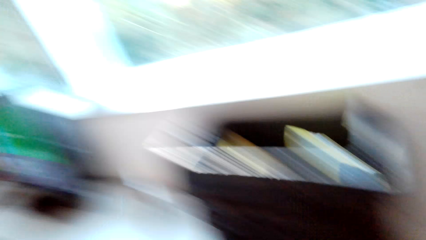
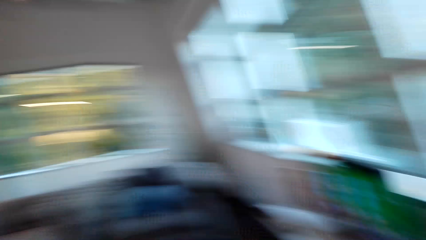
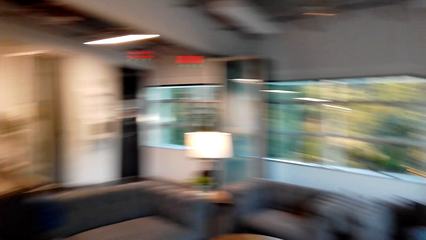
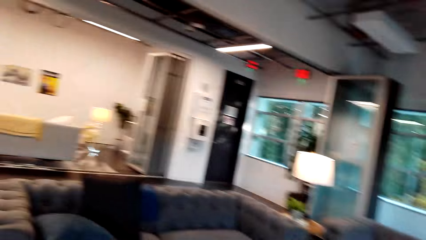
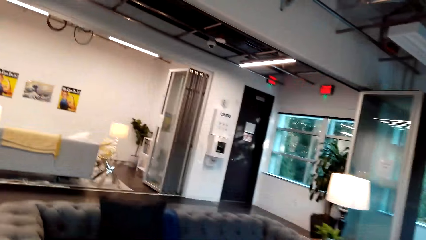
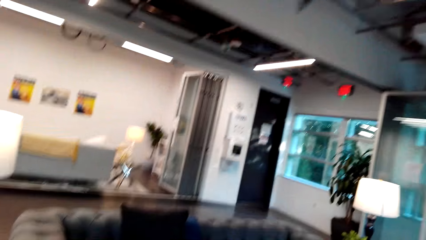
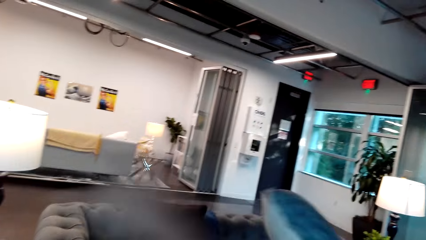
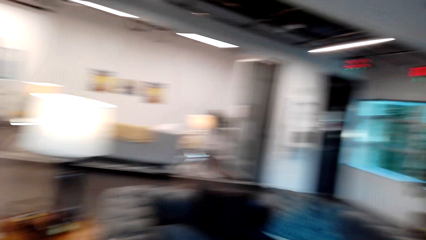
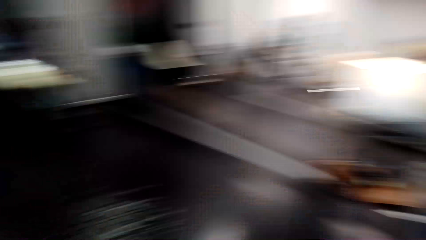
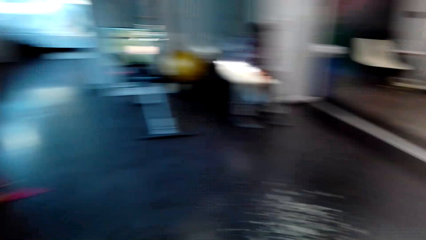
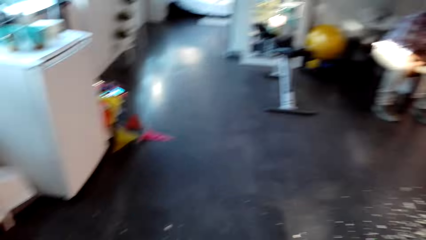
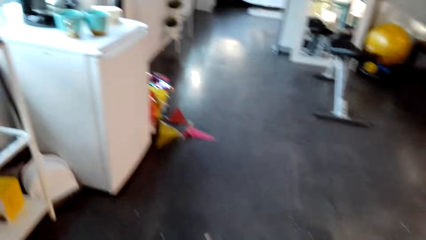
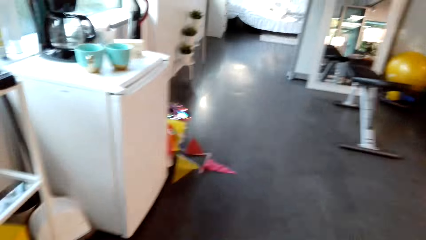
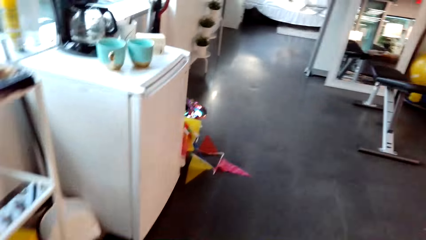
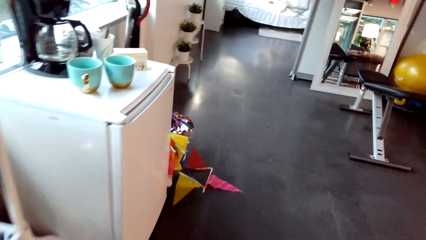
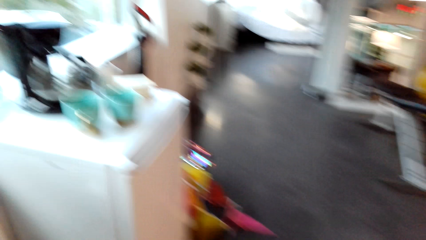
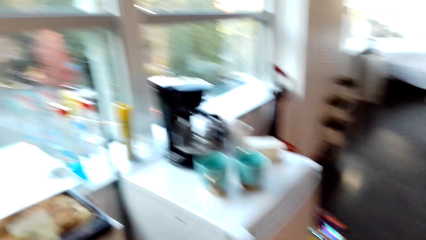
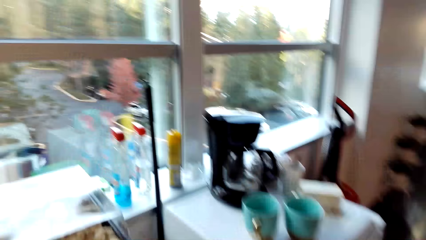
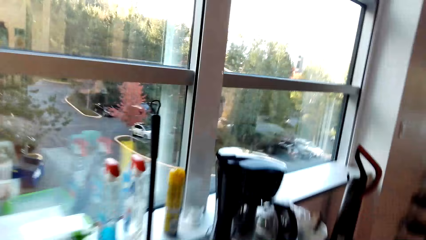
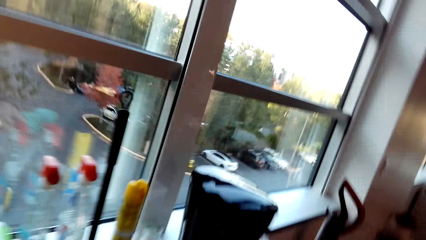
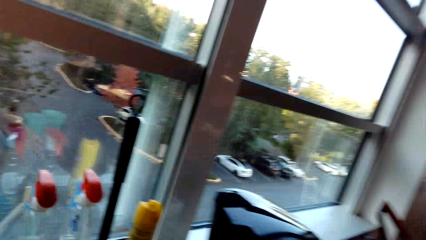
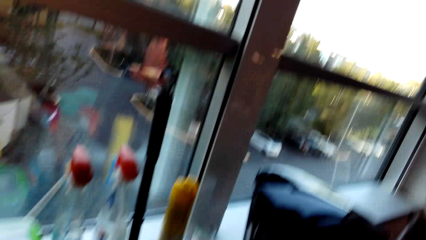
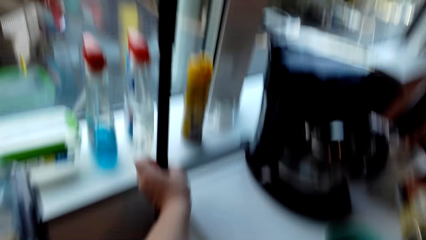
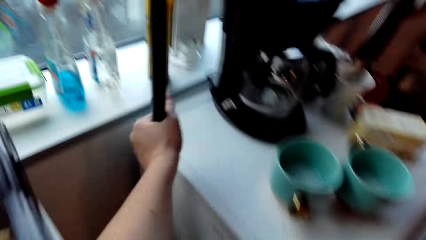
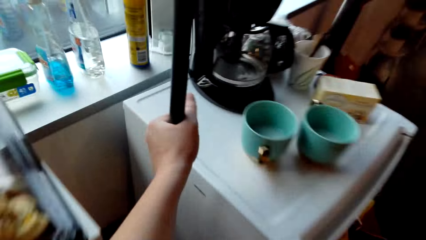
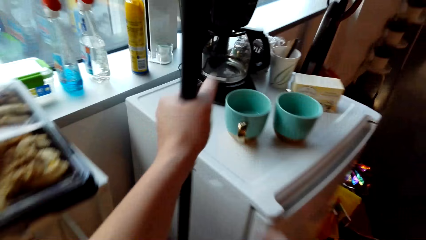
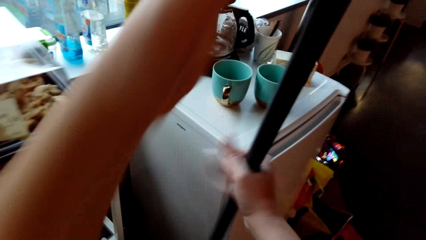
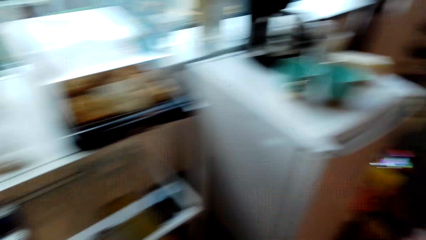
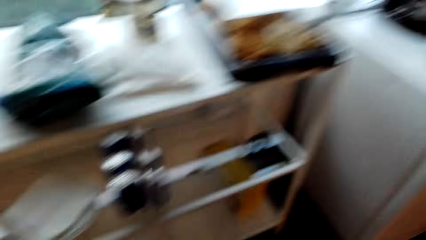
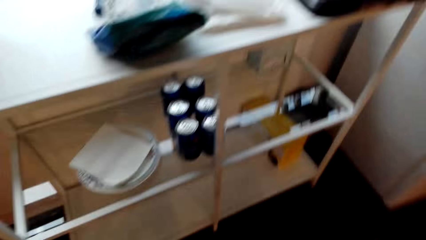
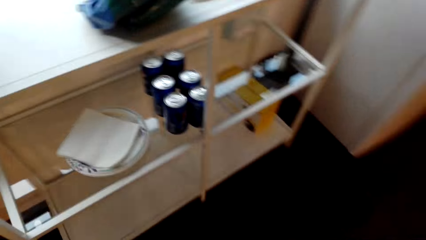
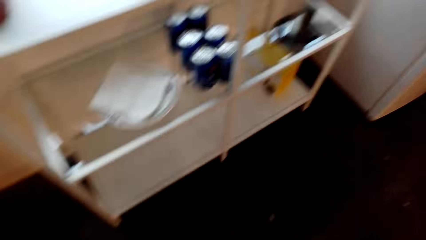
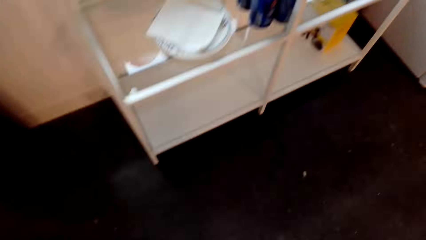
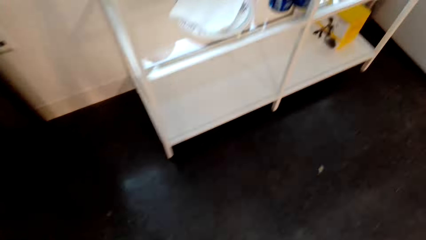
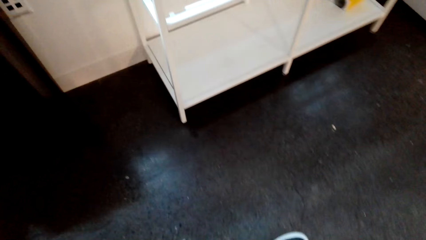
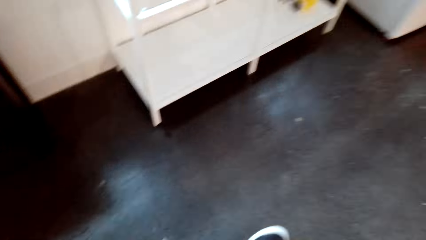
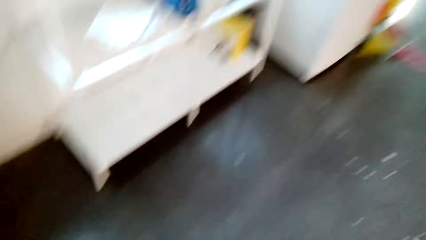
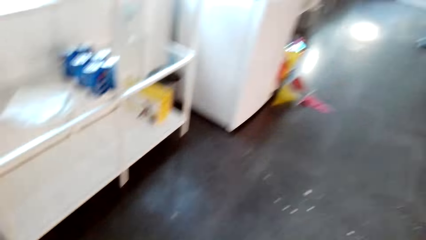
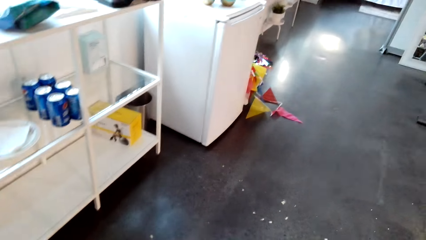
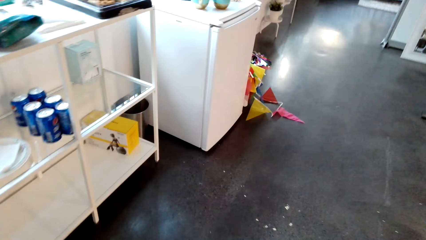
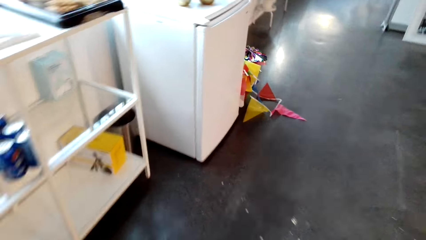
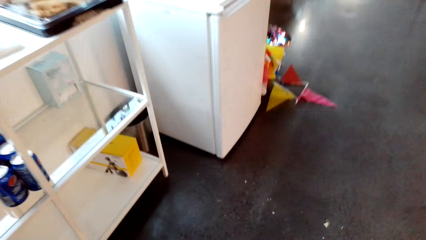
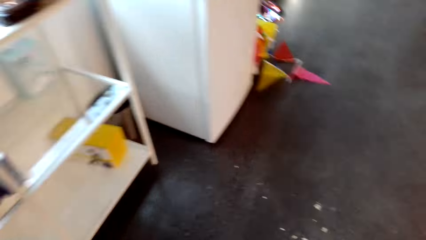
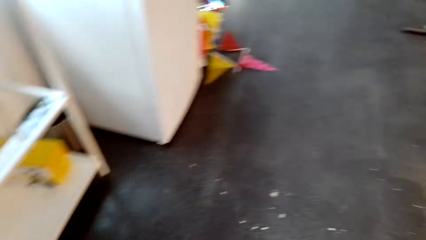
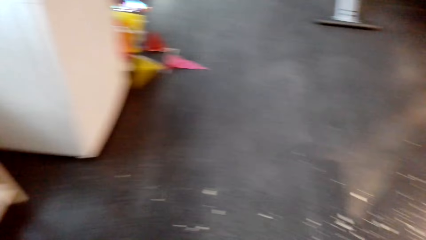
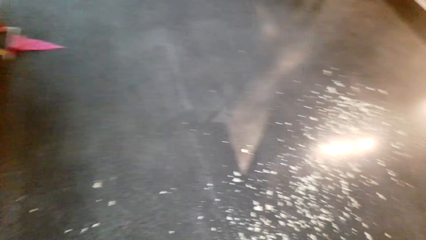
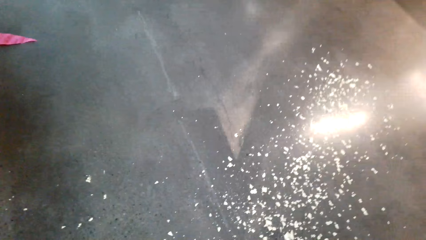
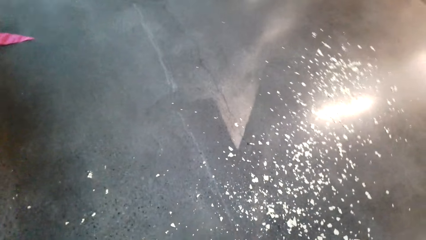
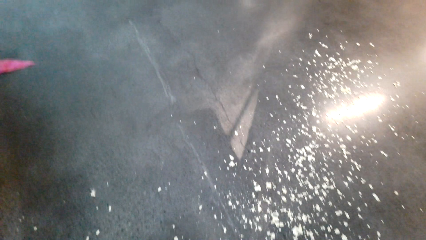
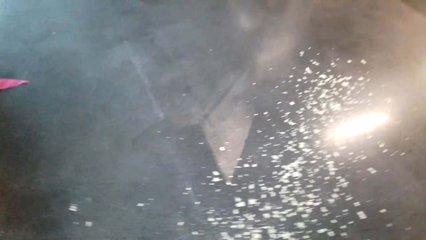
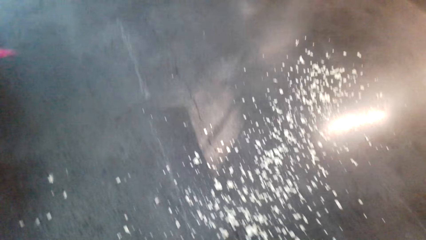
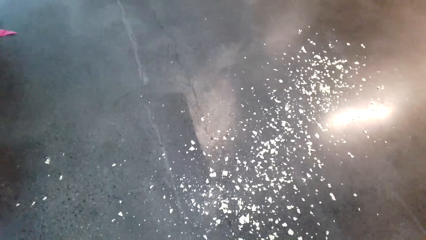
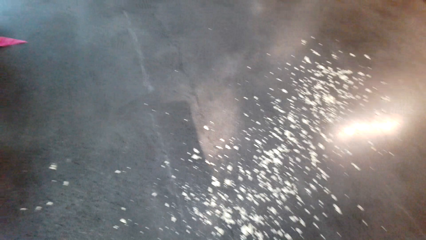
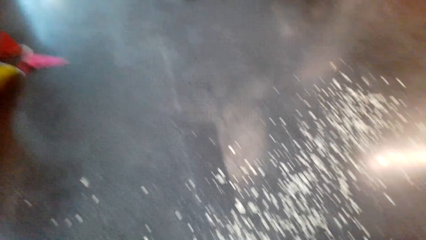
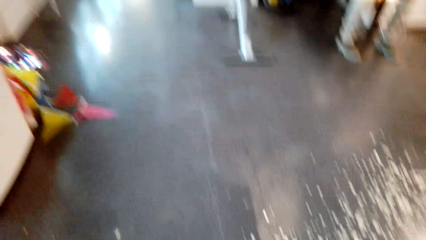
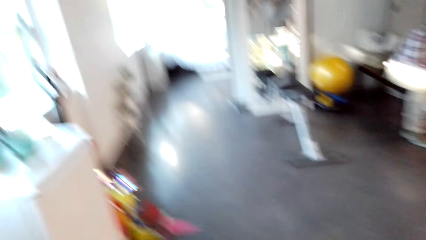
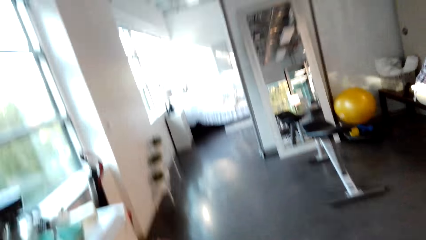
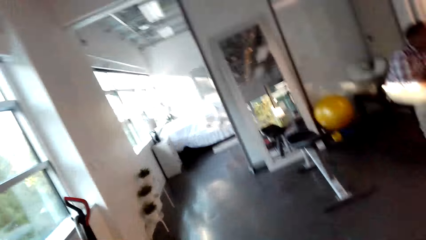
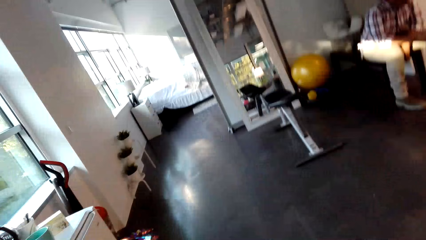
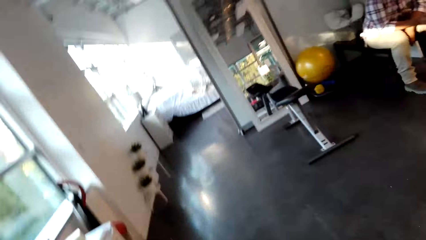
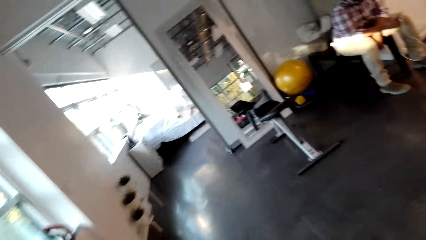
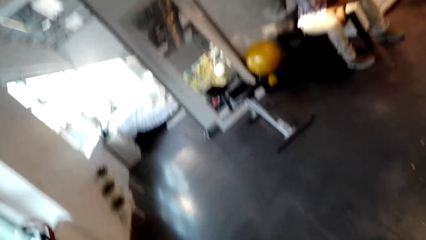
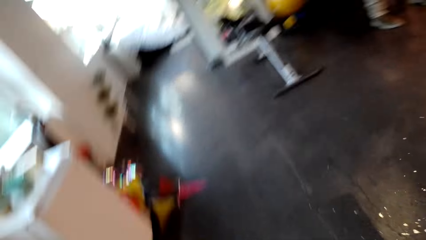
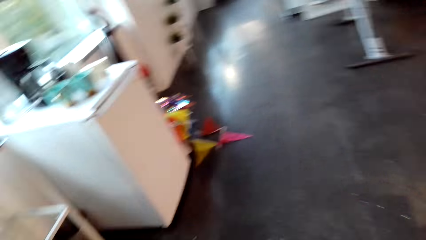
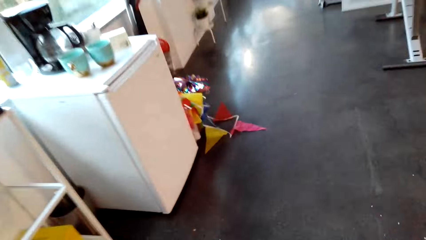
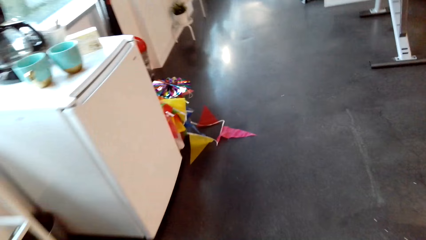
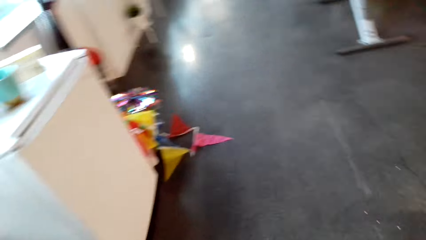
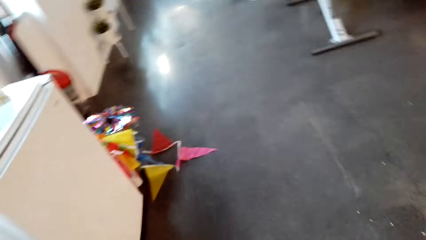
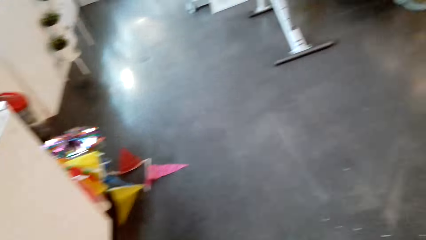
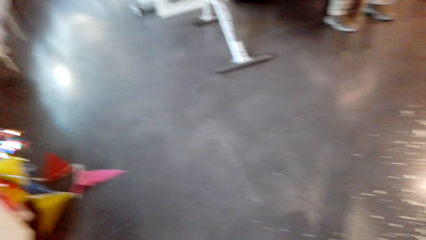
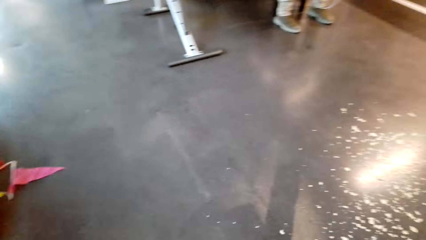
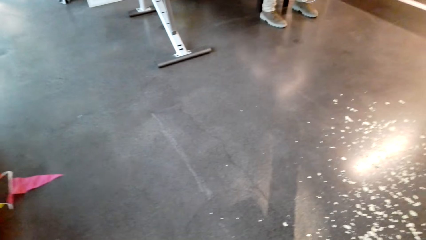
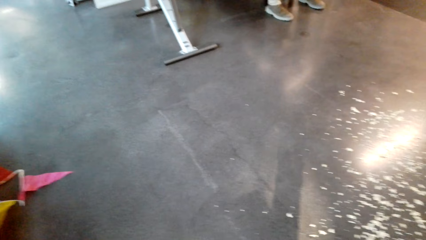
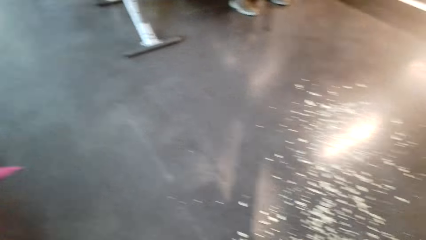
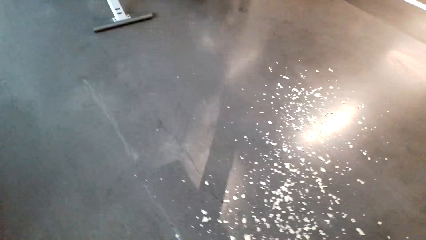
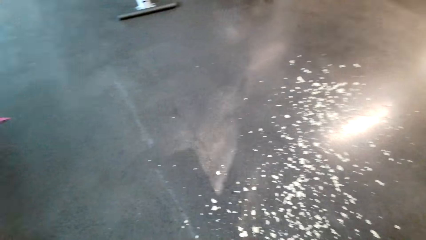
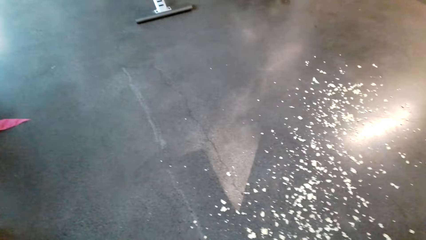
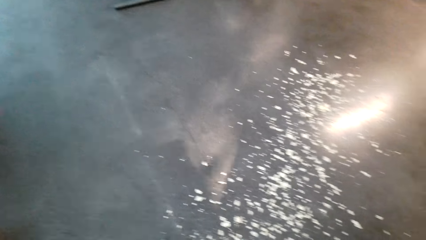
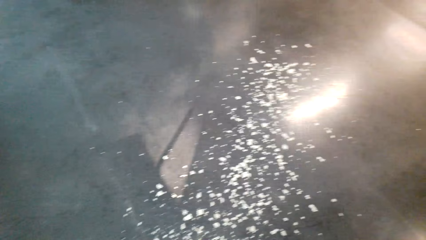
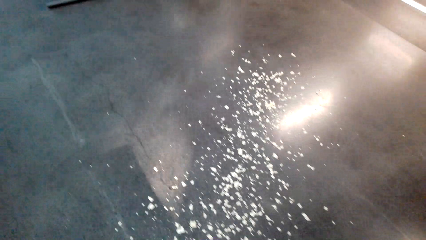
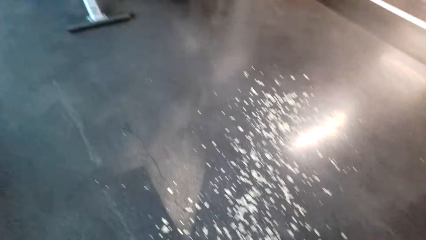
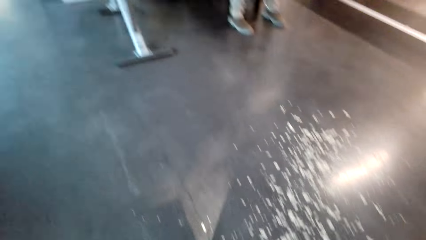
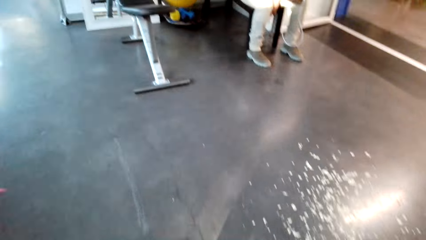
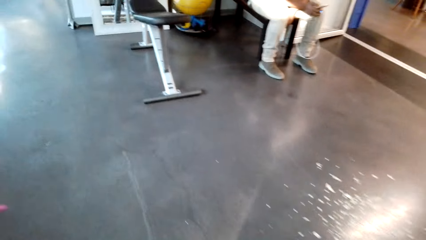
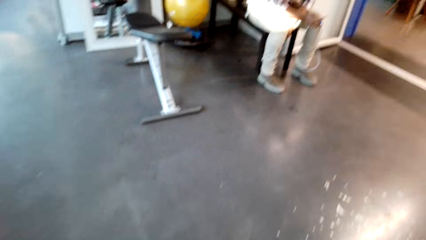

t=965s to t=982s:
The camera wearer throws the throw pillow over the sofa. They pick up a broom or sponge mop. They sweep the floor.
